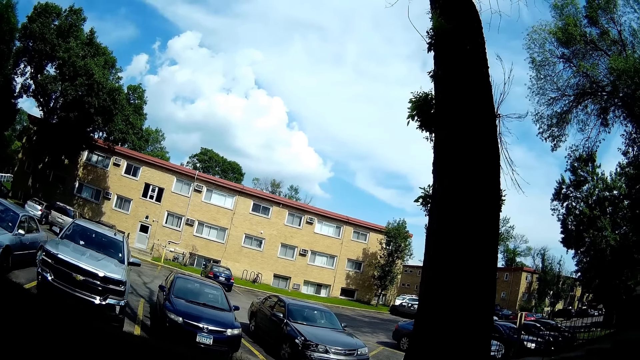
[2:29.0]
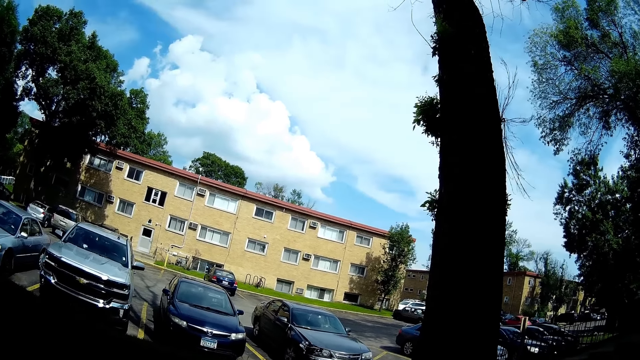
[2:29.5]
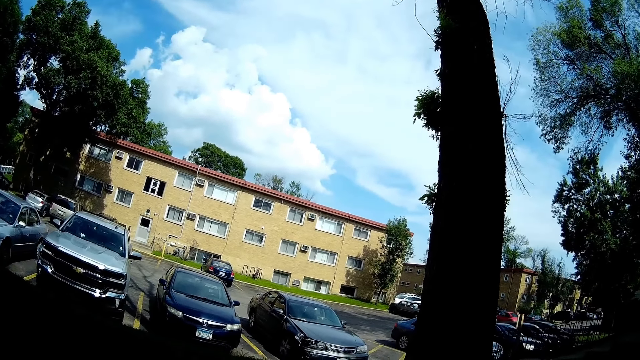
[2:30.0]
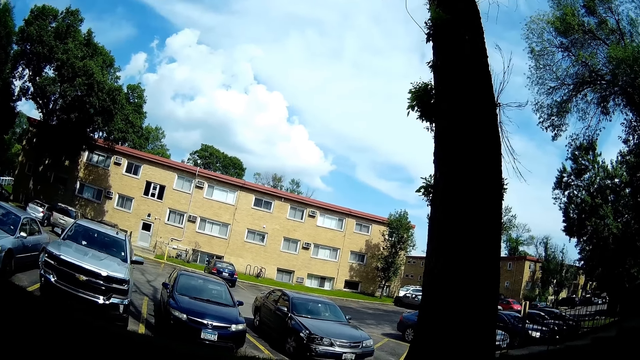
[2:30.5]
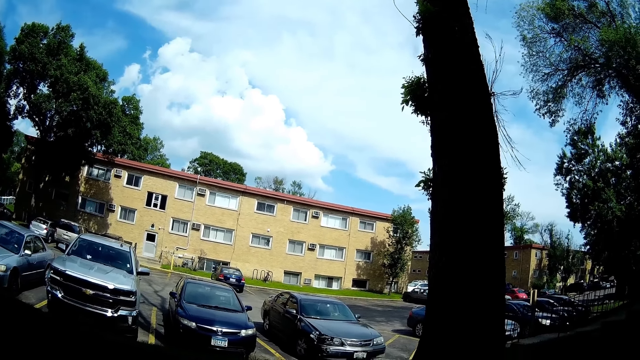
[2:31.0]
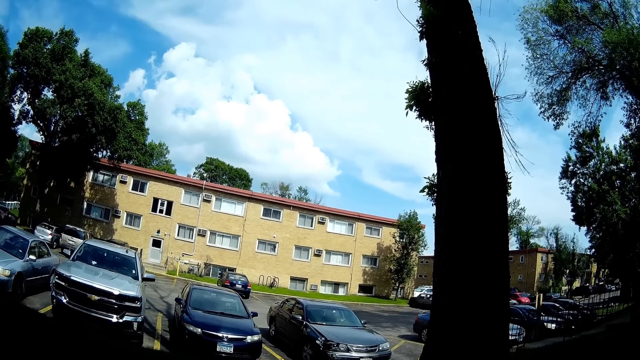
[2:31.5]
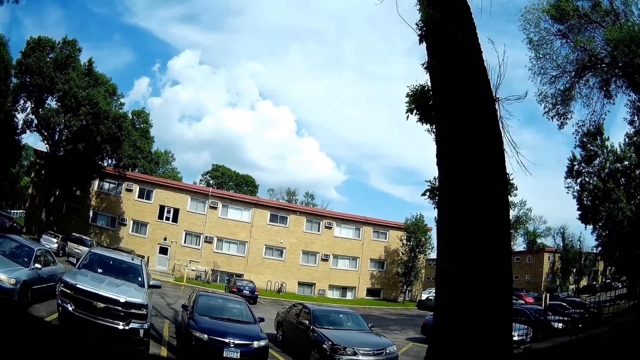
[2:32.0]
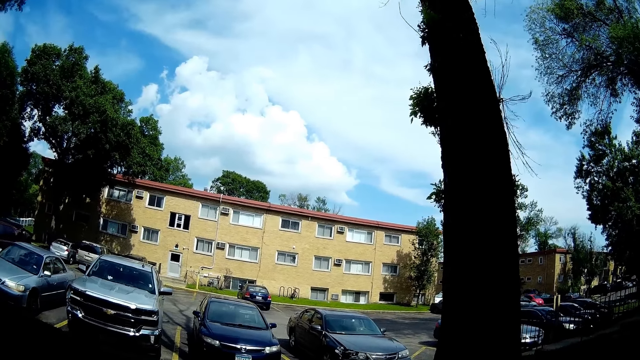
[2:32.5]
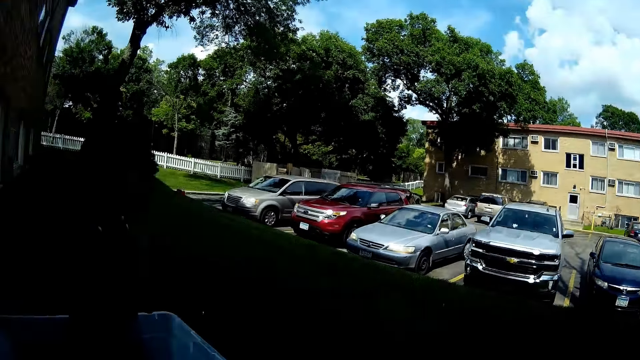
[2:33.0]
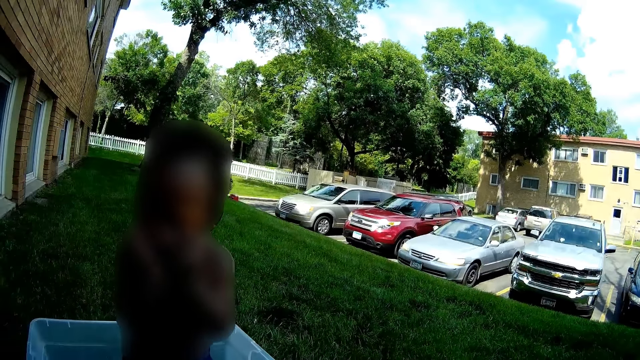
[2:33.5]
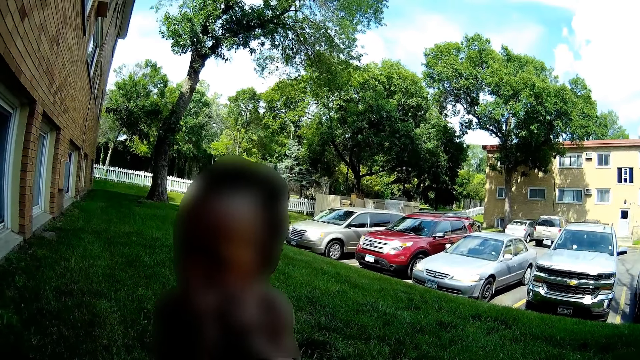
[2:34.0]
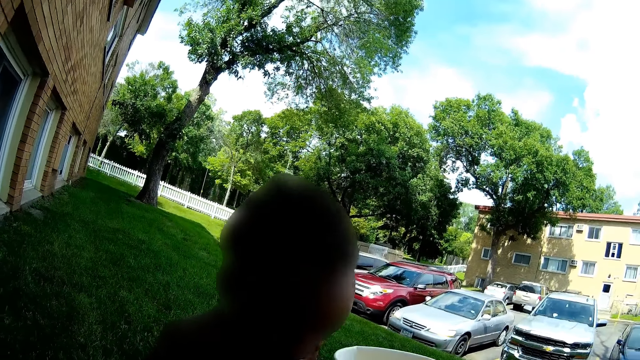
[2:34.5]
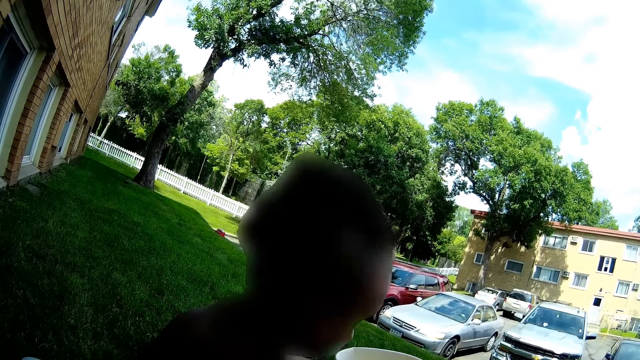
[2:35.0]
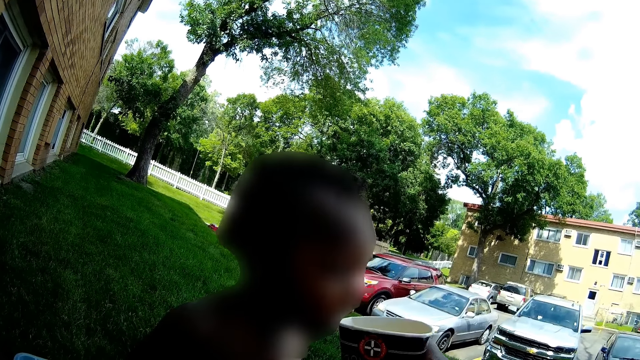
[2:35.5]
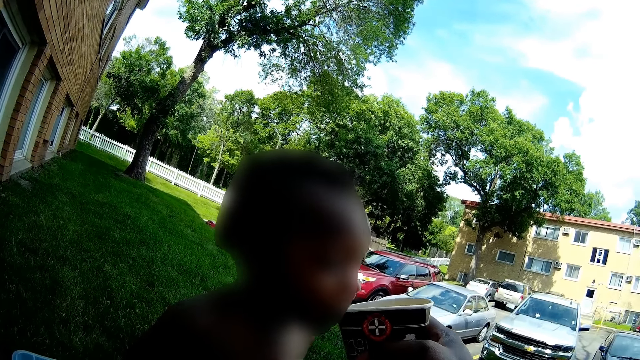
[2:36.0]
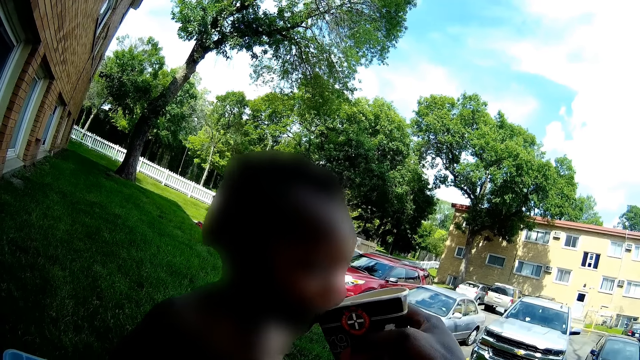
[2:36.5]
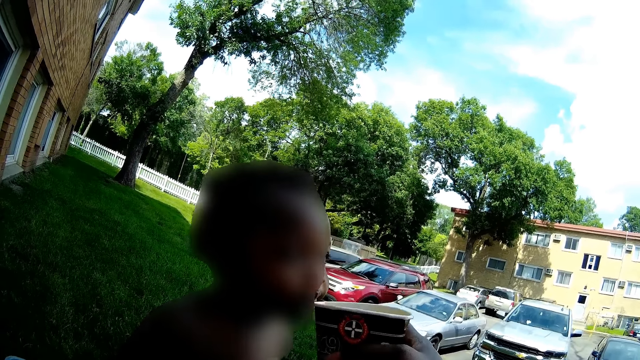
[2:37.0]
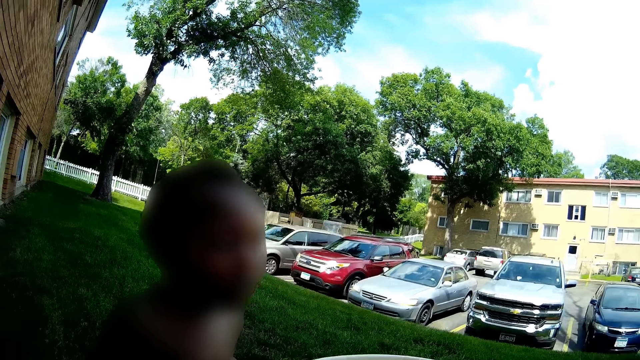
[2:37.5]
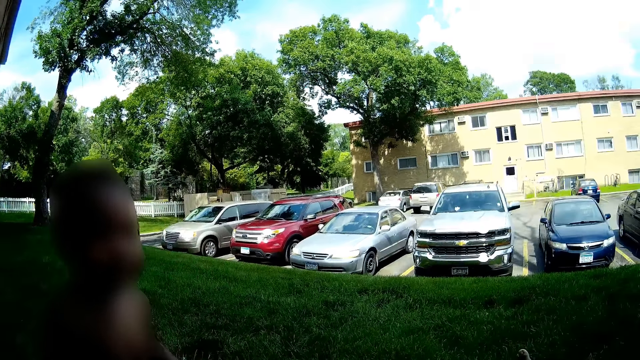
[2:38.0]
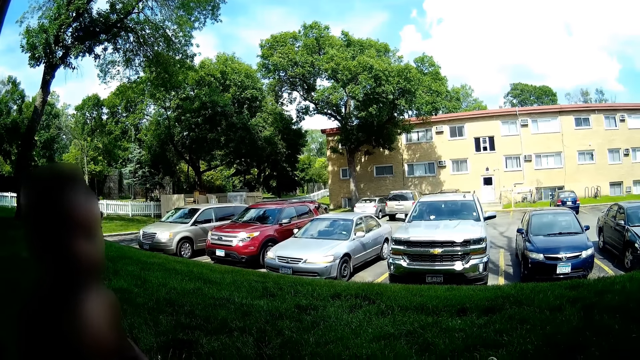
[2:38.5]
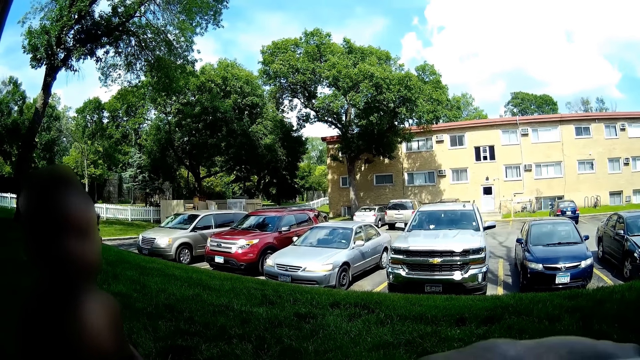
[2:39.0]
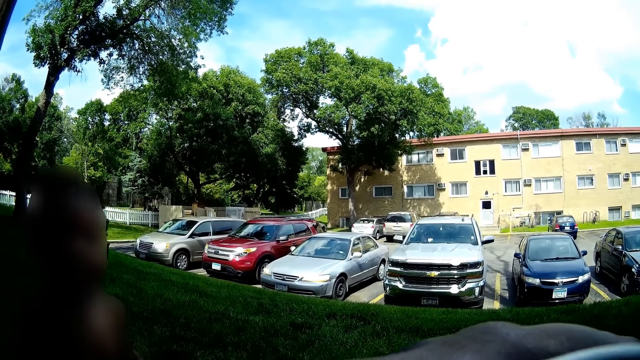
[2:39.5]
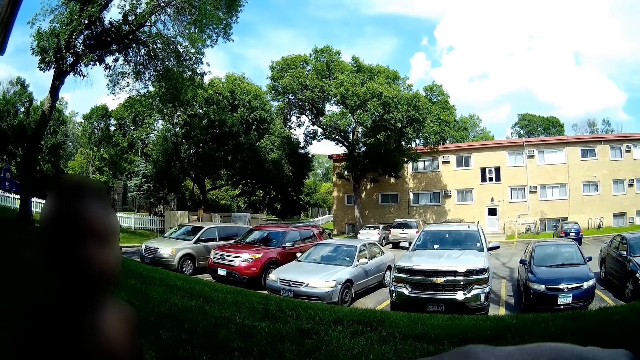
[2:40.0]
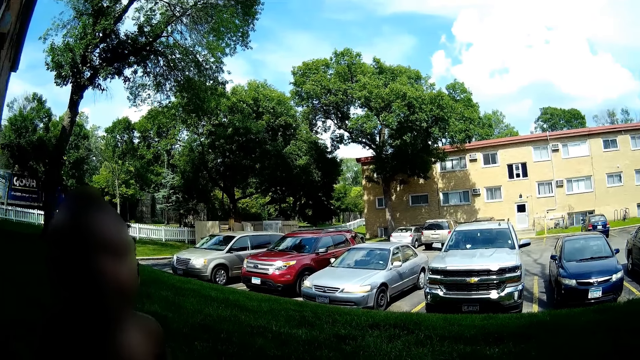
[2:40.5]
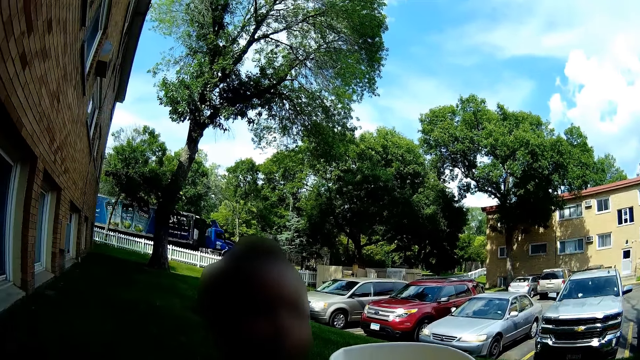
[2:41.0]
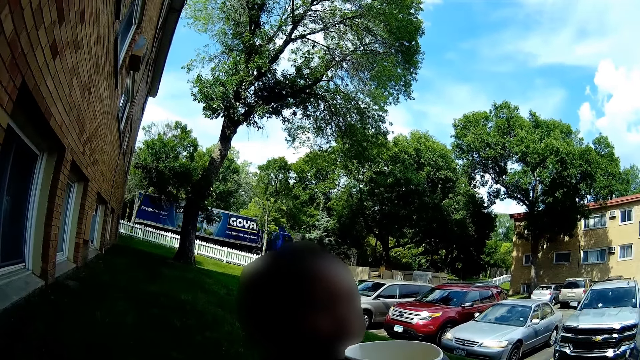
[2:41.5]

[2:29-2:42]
The camera wearer feeds the boy from the cup with her right hand. She takes the cup off the boy's mouth with her right hand. She drinks from the cup with her left hand.

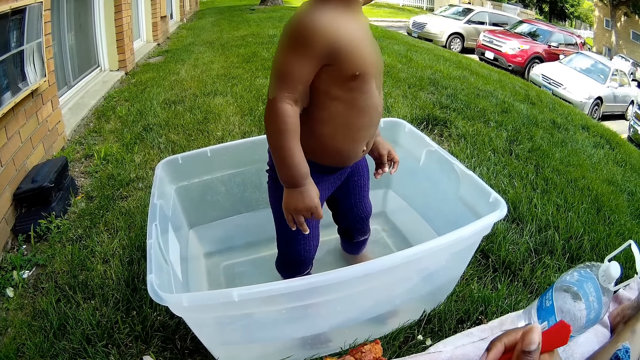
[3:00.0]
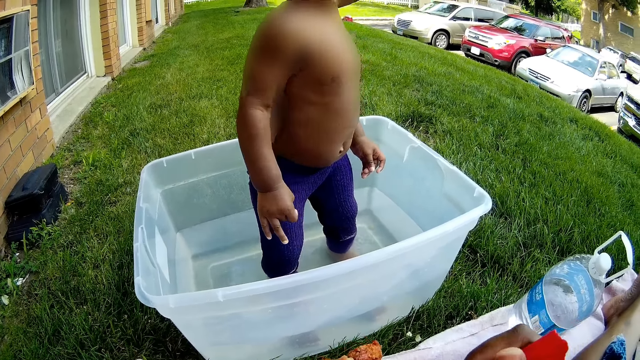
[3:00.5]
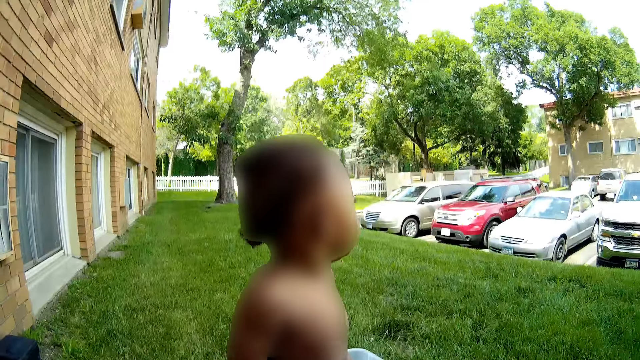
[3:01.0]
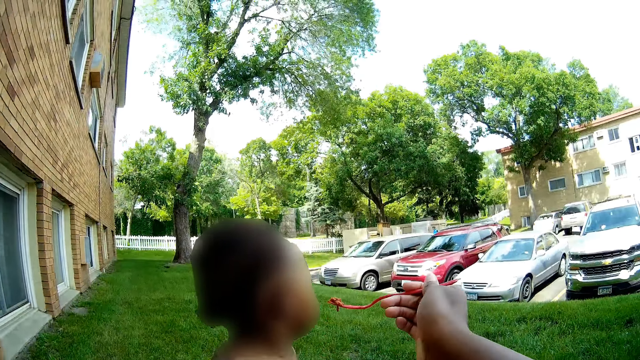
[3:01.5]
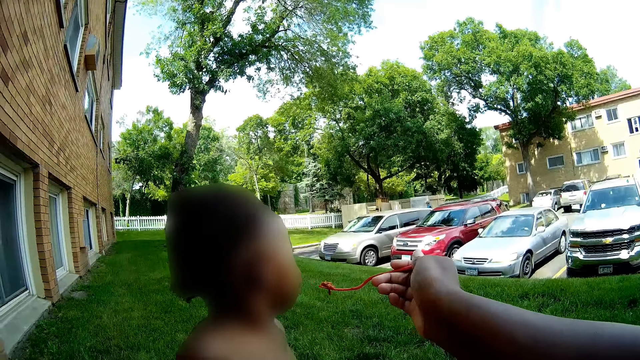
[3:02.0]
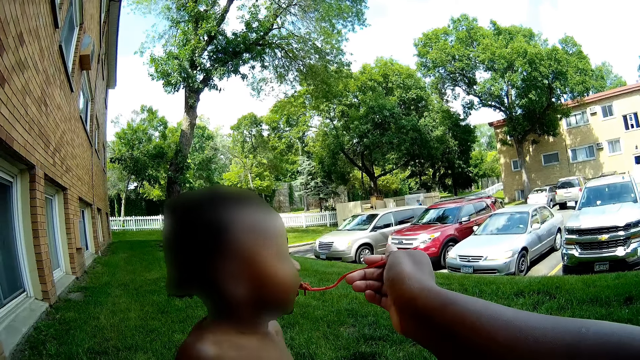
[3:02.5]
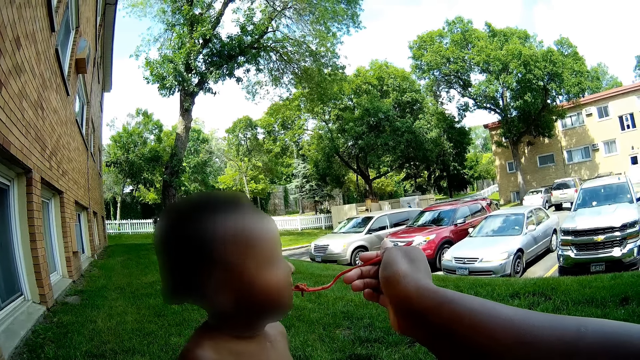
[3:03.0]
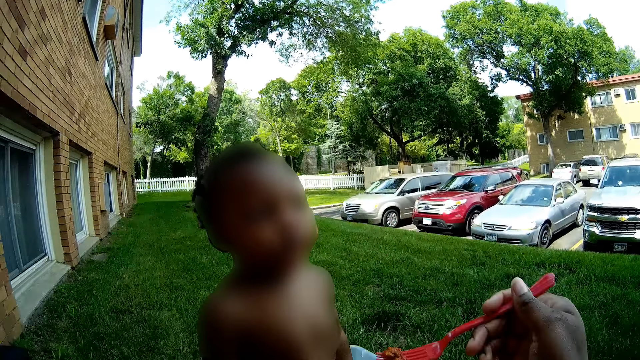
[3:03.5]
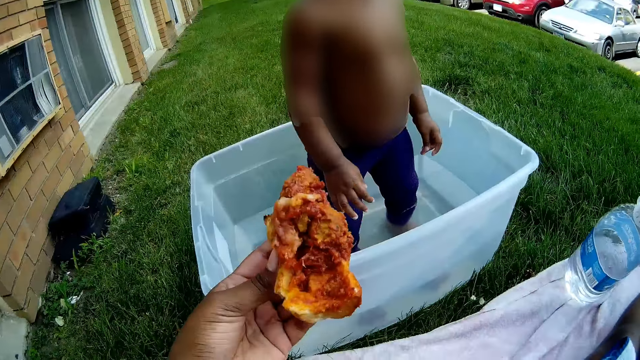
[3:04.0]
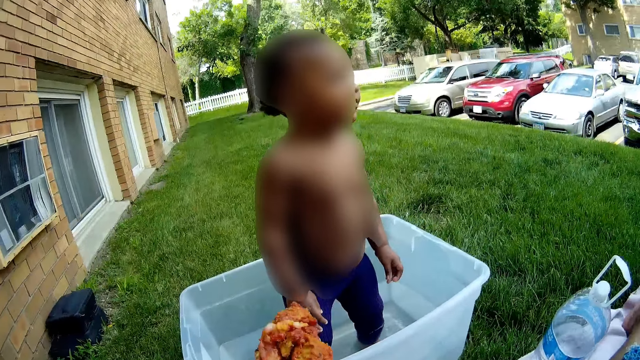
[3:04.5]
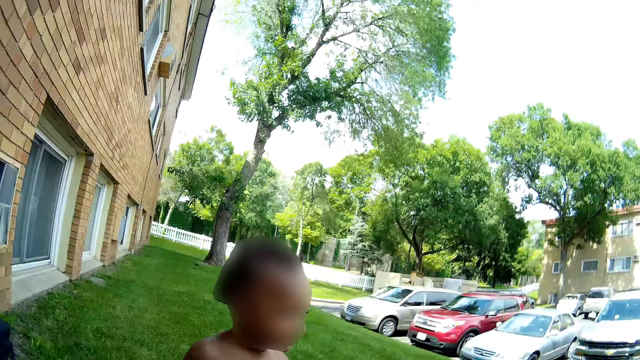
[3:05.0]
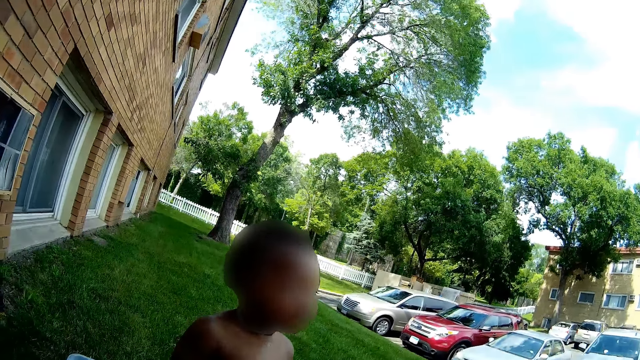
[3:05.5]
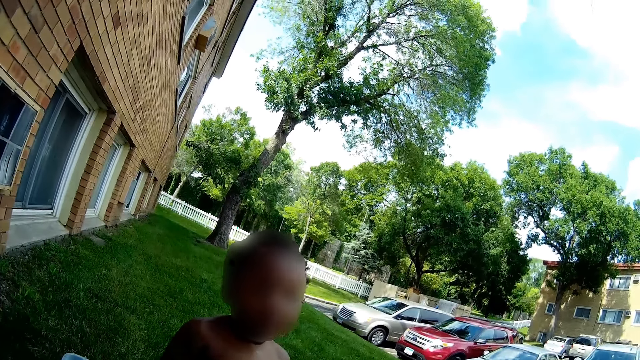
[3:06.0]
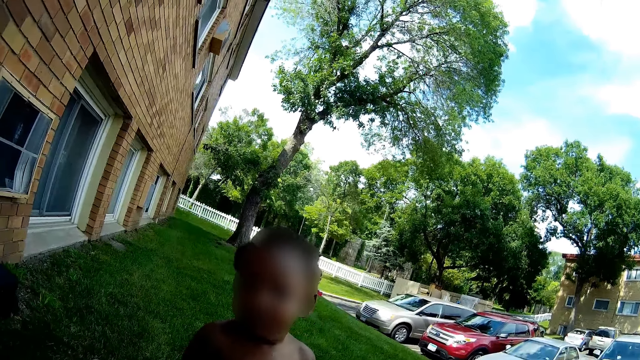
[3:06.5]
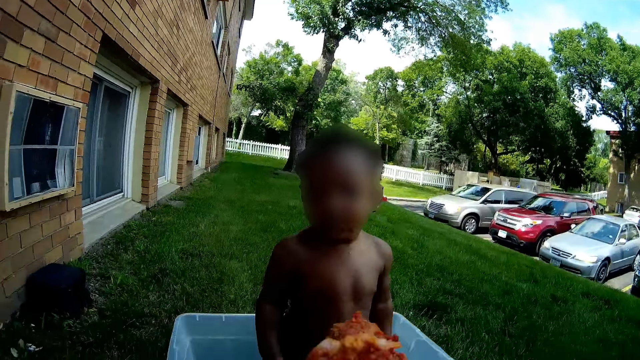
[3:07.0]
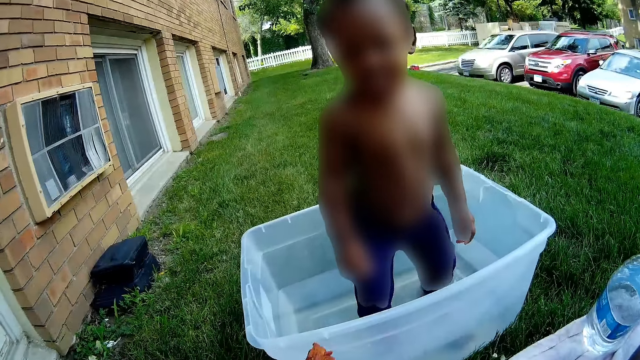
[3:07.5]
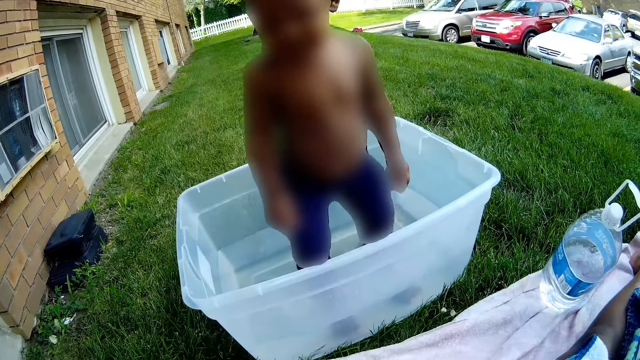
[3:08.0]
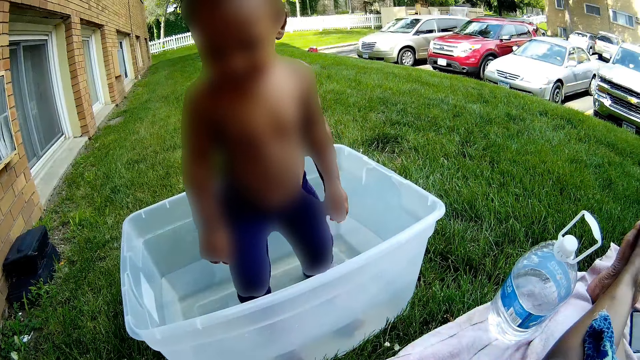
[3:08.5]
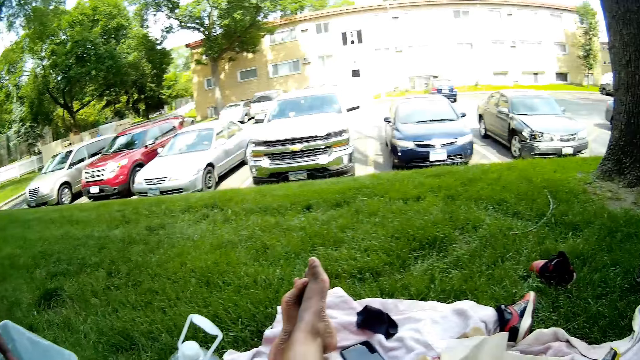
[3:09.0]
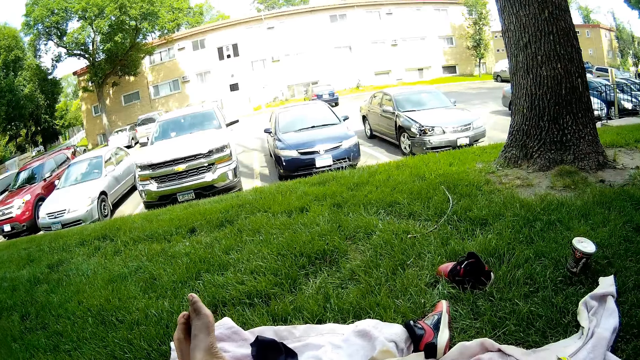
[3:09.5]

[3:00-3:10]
The camera wearer feeds the boy with a spoon in her right hand. She takes the spoon off the boy's mouth. She holds a chunk of meat.
